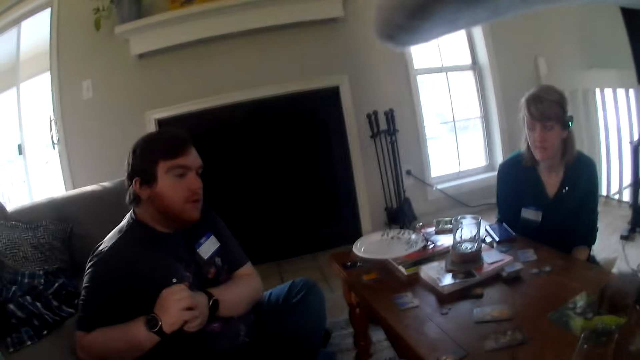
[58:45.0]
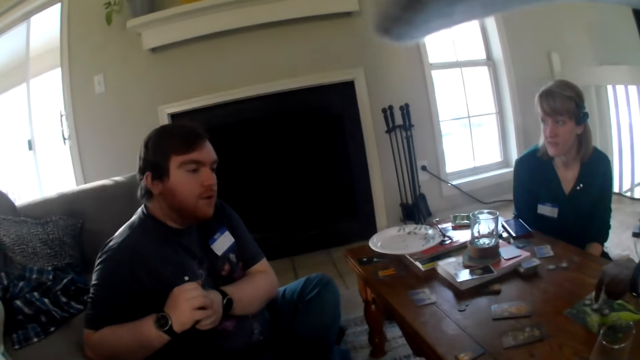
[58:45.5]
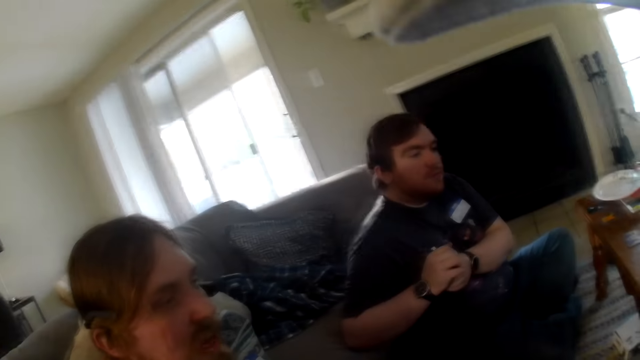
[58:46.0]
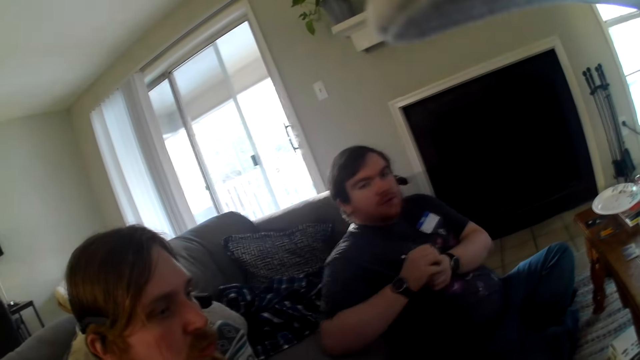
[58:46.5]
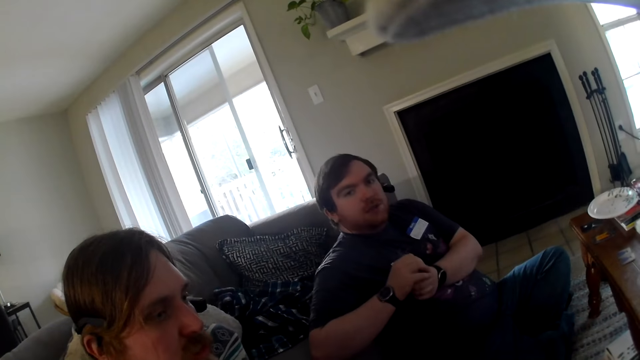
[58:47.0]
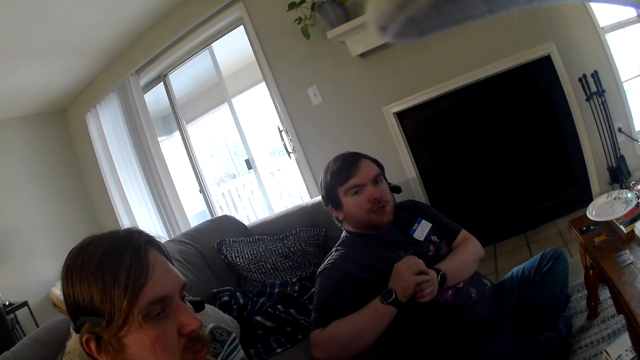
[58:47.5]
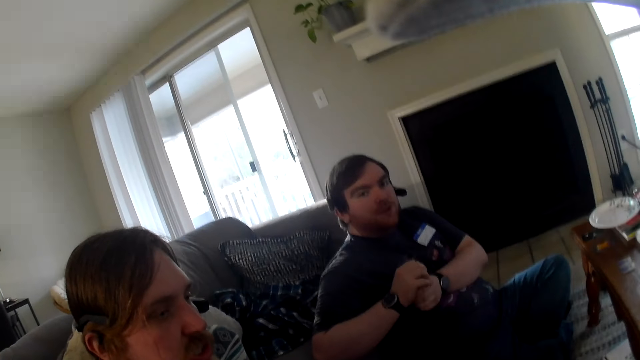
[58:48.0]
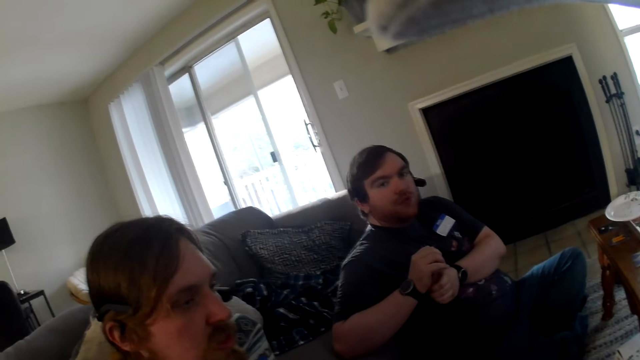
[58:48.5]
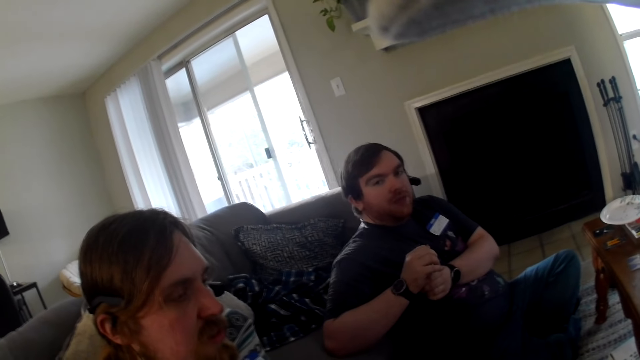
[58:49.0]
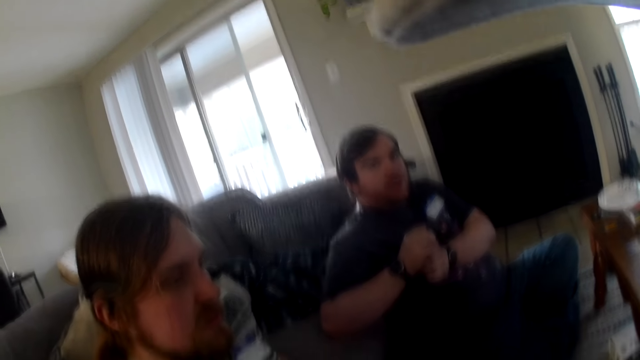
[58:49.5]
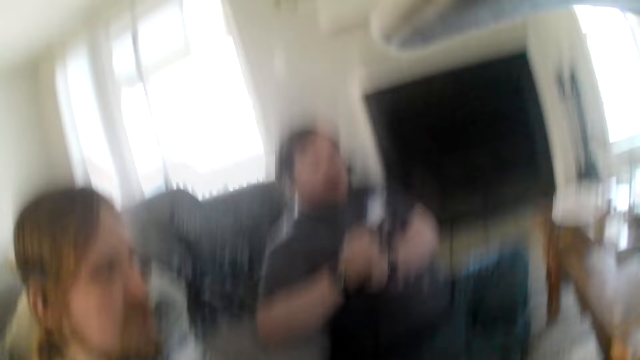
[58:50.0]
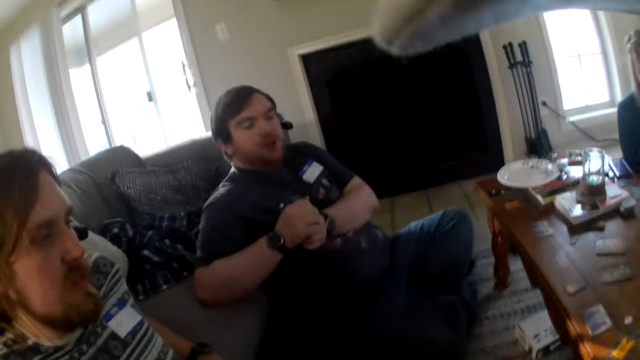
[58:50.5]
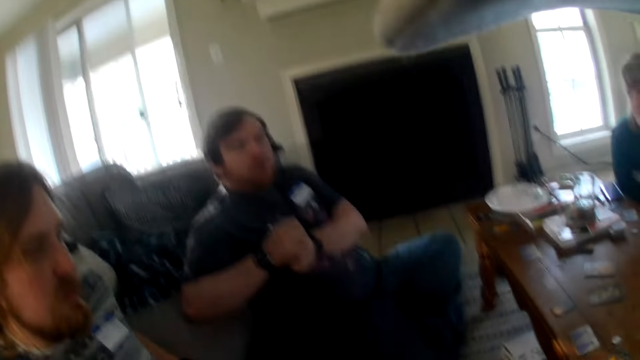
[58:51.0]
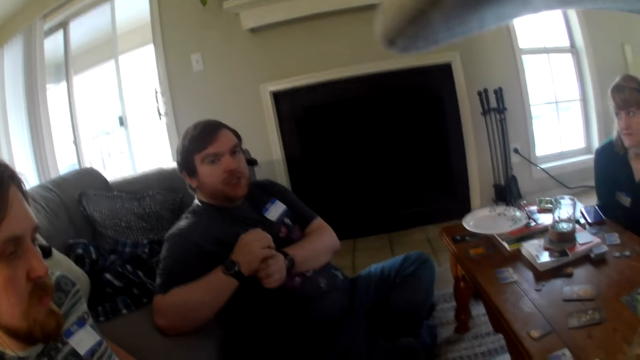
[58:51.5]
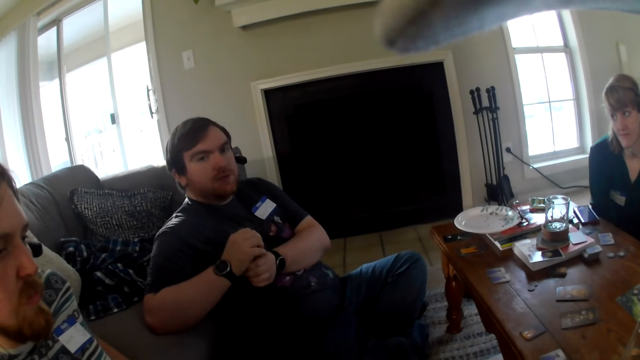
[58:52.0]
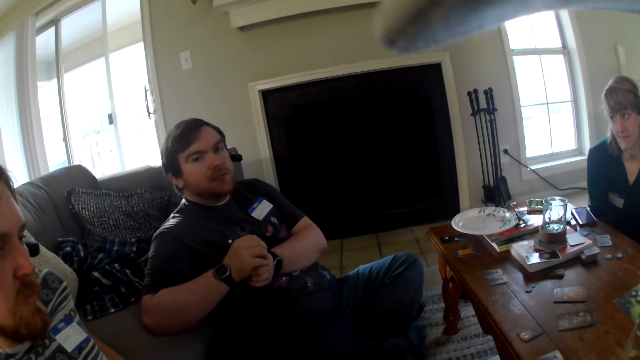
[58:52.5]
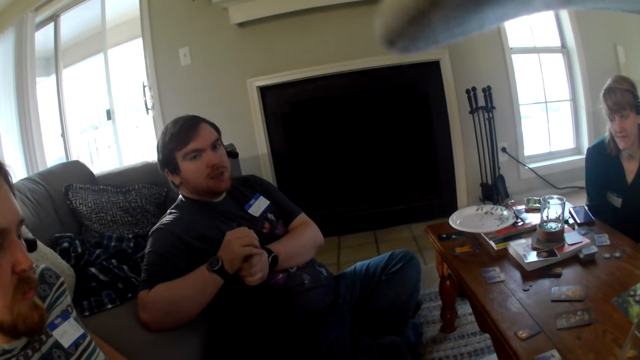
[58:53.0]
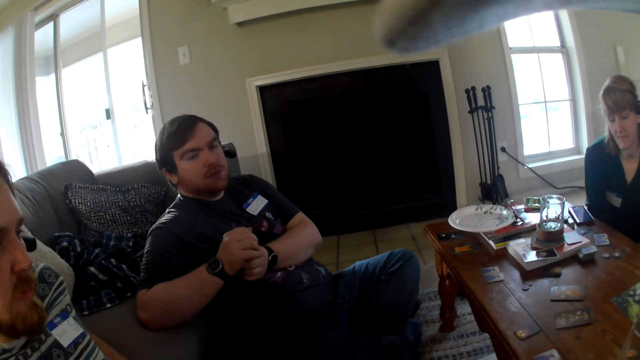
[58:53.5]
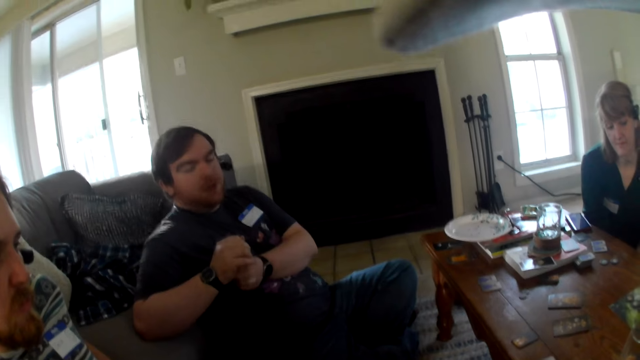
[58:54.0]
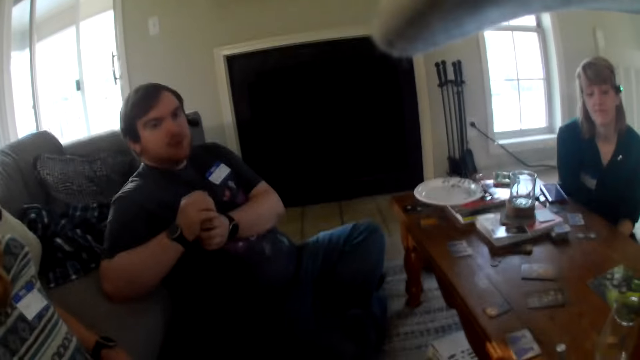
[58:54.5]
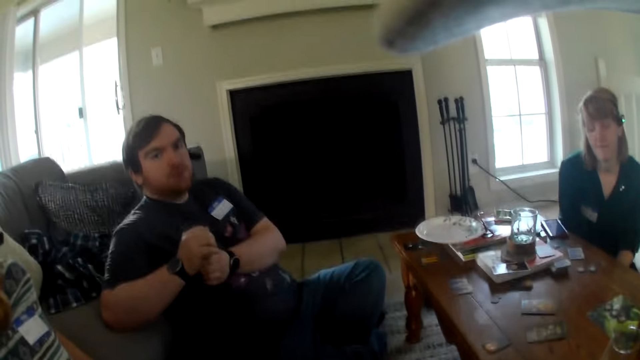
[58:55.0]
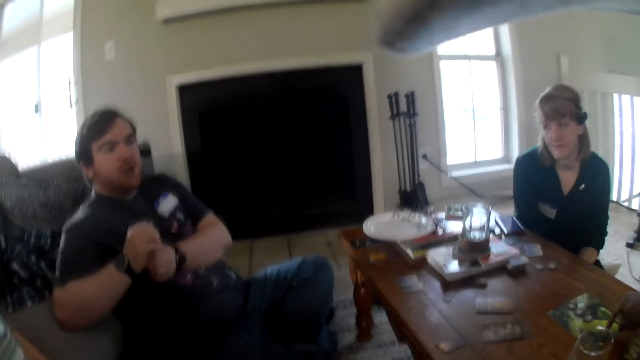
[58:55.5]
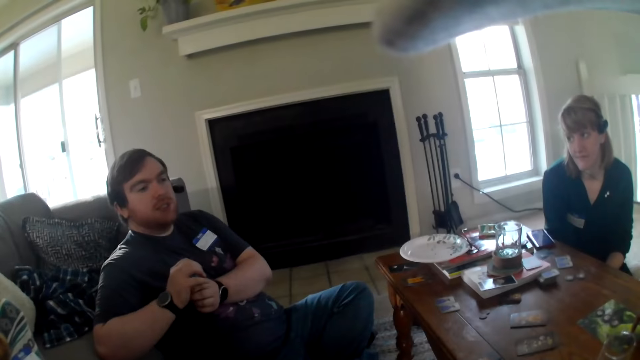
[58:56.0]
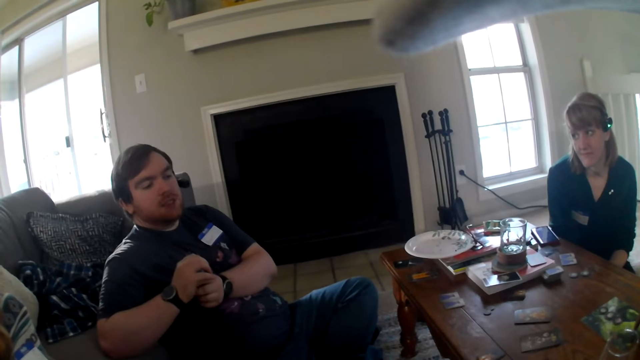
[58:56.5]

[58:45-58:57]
The camera wearer points at the cards on the table. A man looks at the camera wearer.

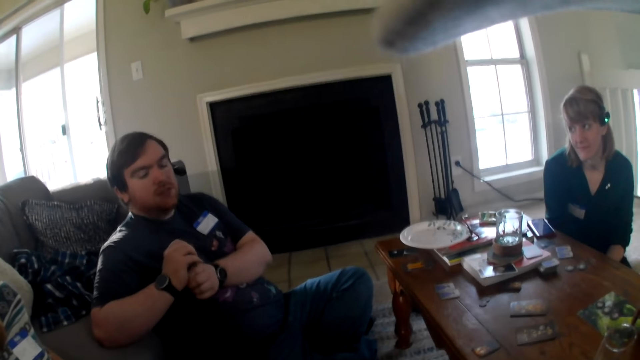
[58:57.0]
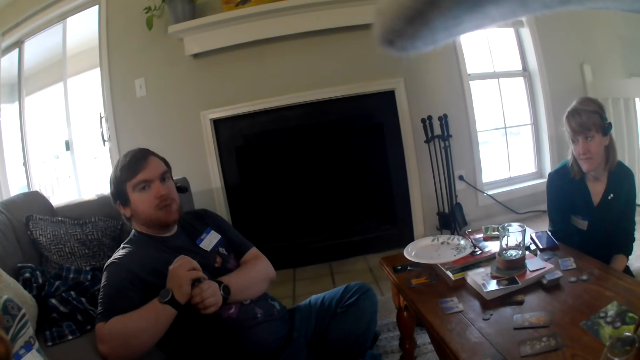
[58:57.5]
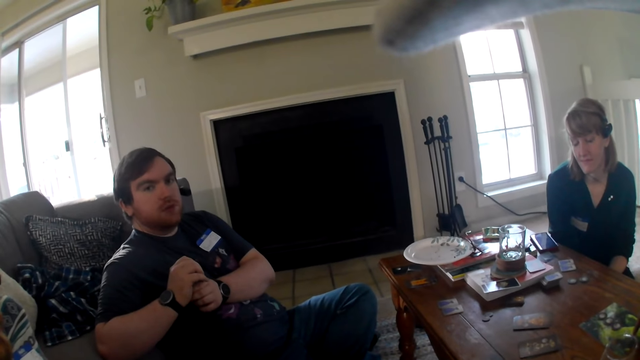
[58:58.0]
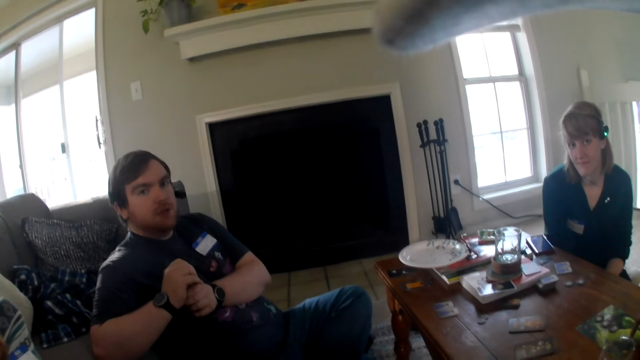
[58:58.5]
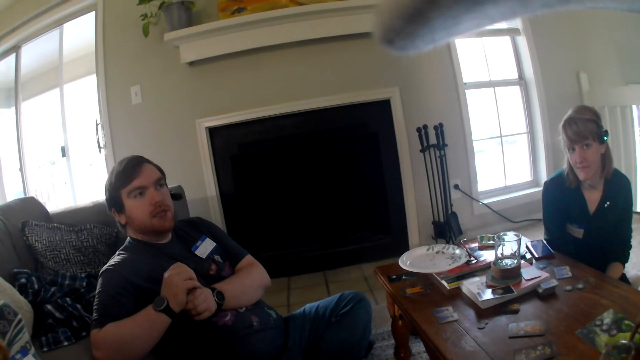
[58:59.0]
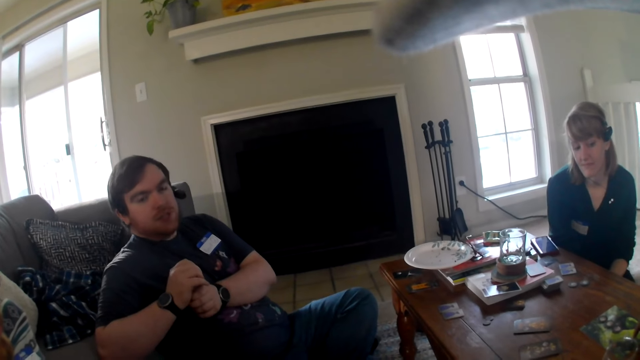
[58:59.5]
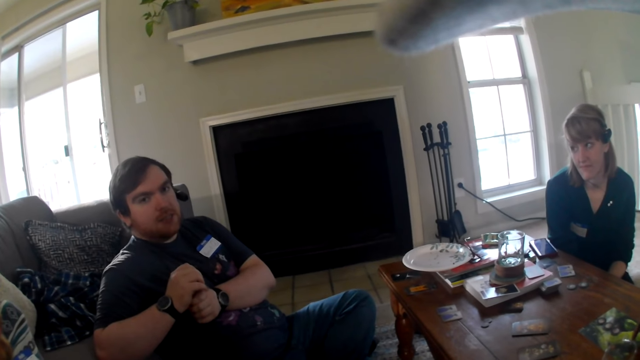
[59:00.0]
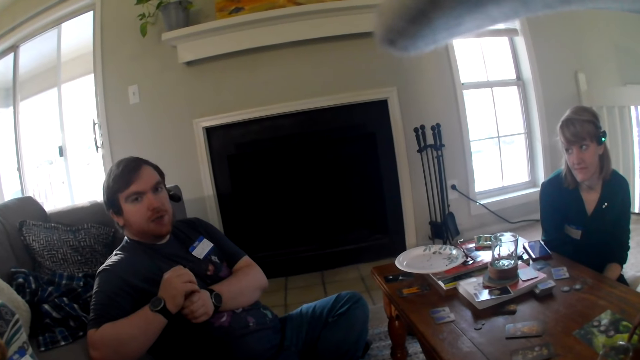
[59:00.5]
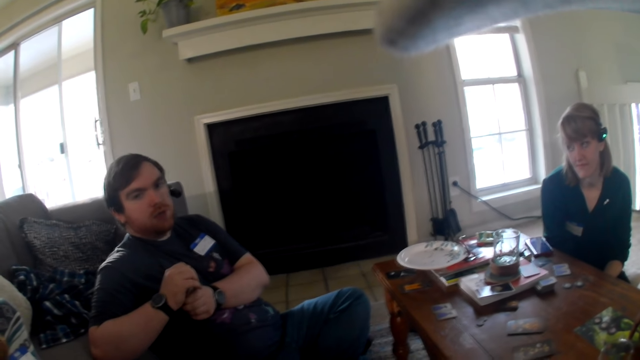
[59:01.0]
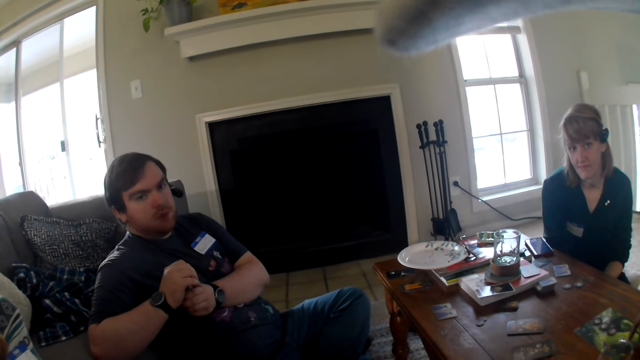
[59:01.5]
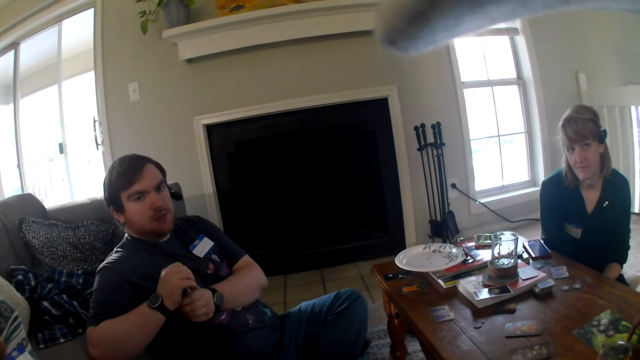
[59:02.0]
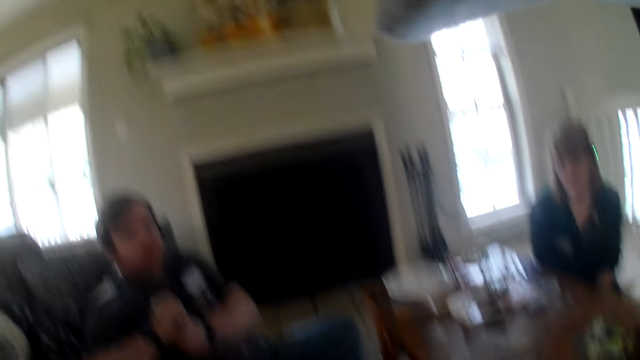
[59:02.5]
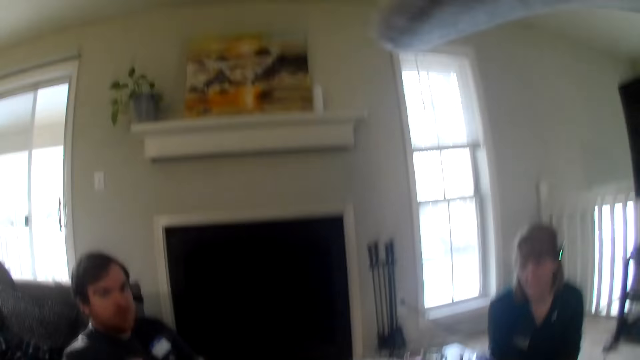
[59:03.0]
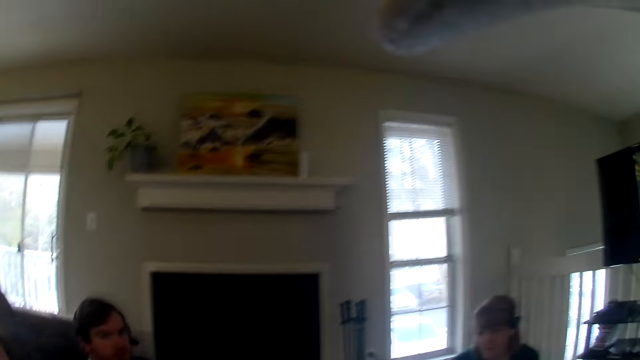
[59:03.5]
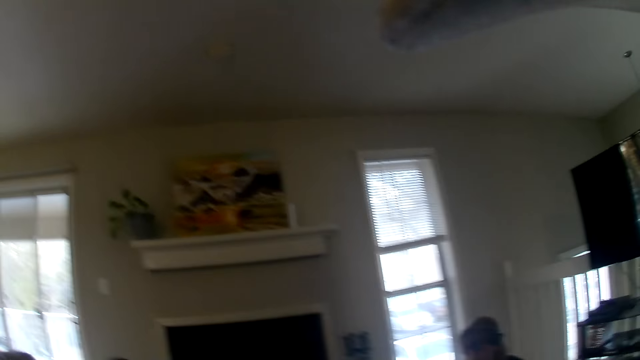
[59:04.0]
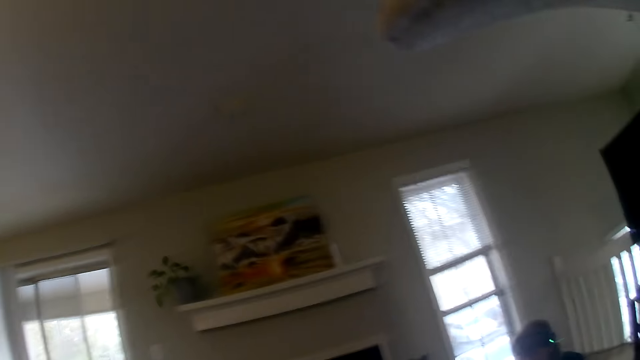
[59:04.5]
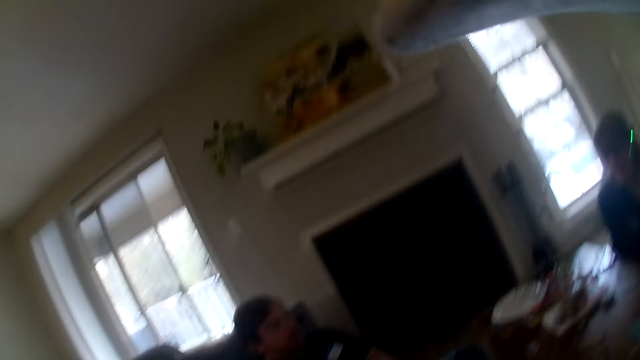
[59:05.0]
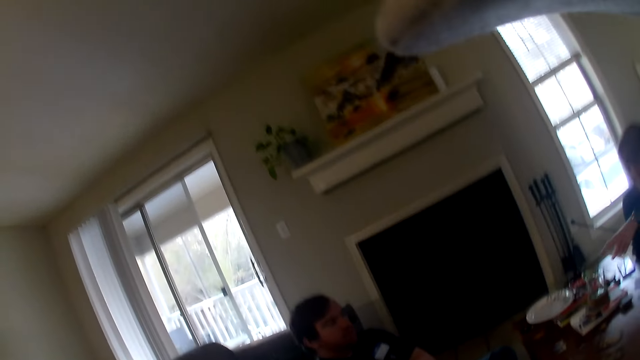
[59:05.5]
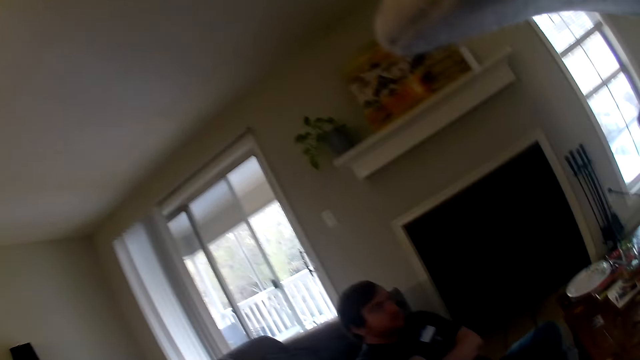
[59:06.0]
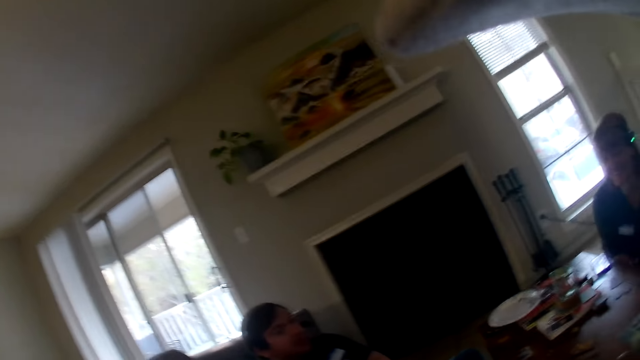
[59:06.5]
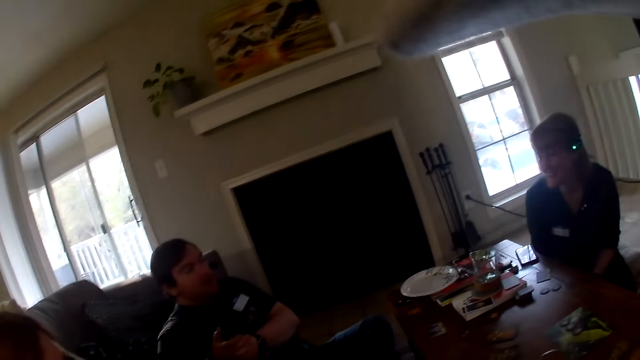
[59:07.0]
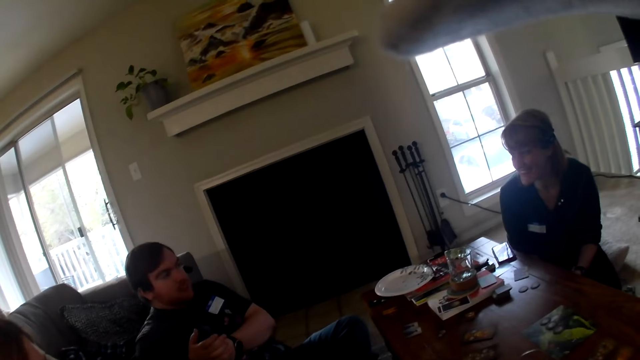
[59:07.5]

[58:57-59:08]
The camera wearer looks around the room.
